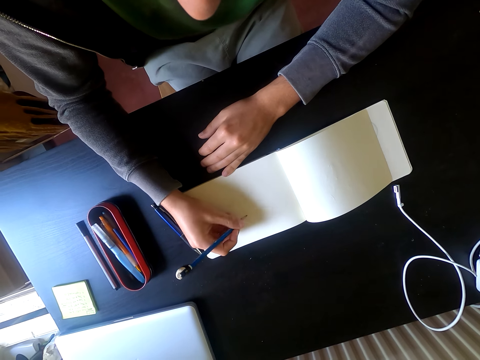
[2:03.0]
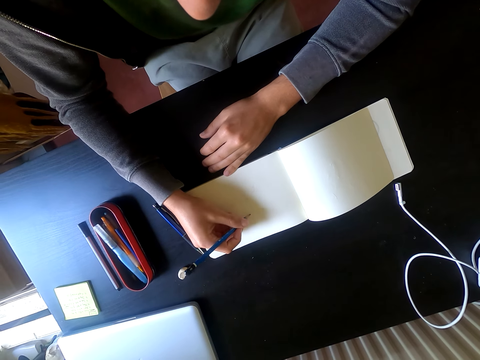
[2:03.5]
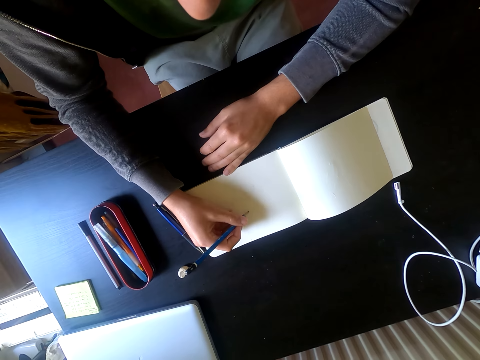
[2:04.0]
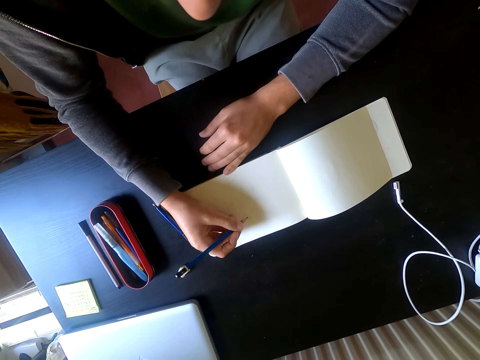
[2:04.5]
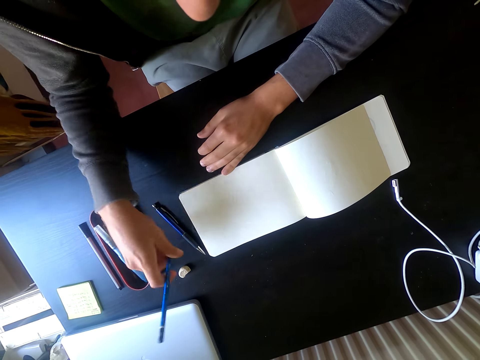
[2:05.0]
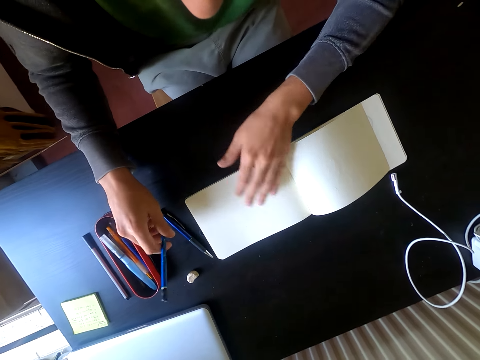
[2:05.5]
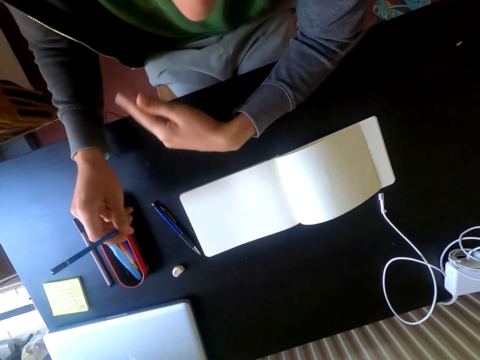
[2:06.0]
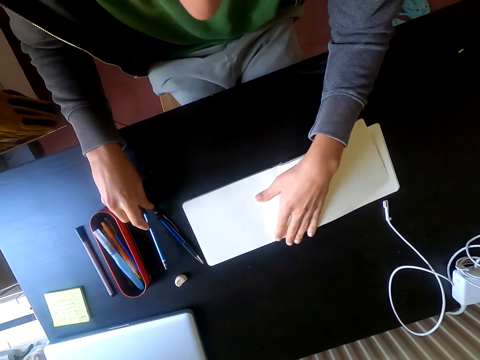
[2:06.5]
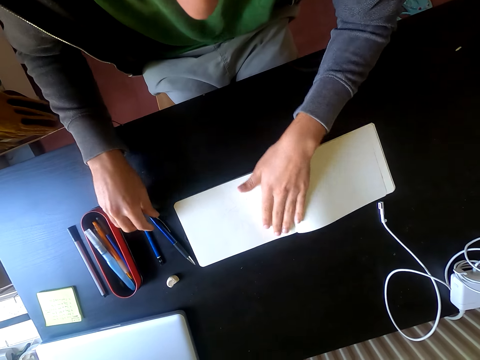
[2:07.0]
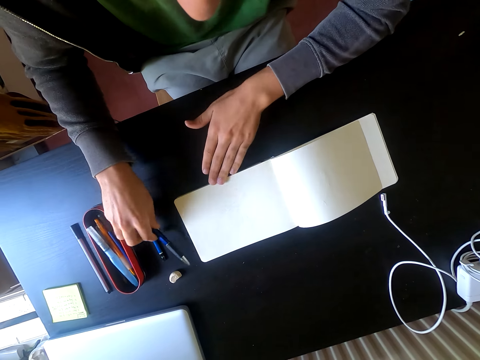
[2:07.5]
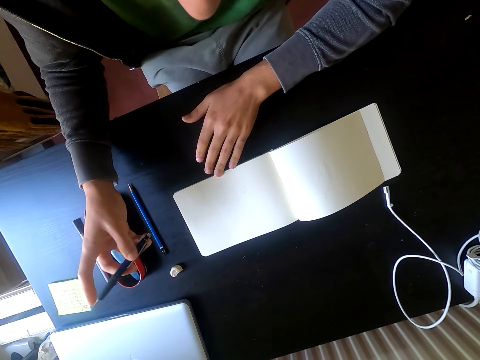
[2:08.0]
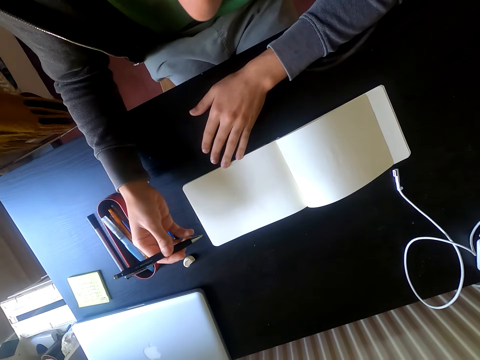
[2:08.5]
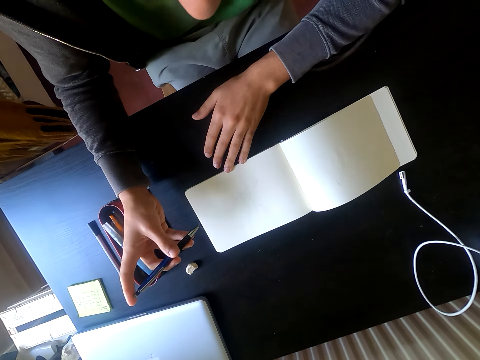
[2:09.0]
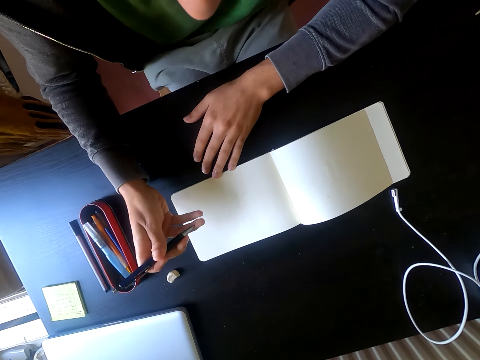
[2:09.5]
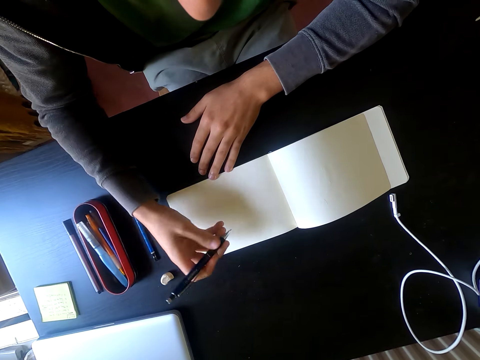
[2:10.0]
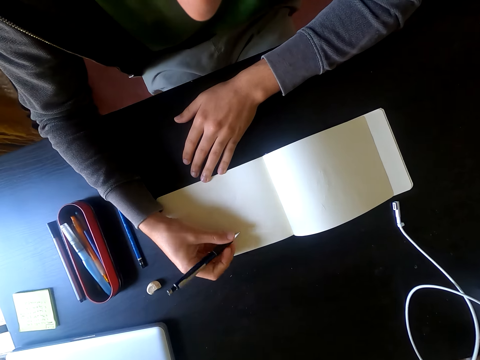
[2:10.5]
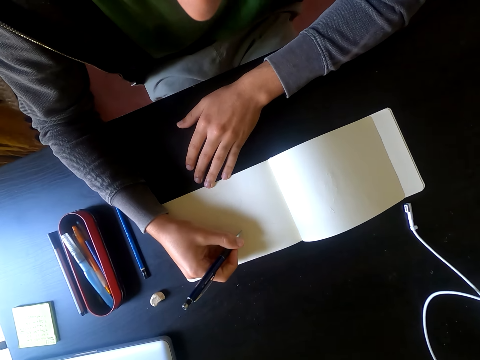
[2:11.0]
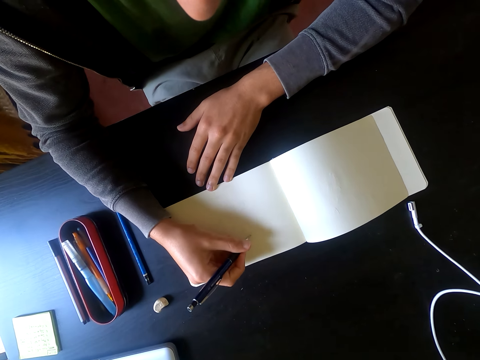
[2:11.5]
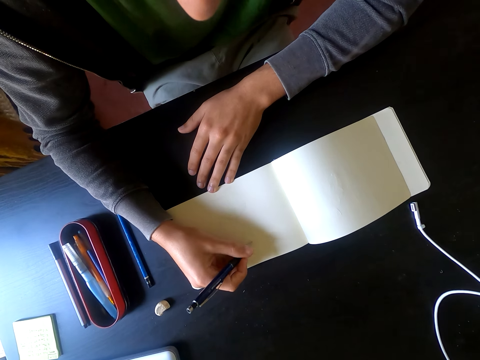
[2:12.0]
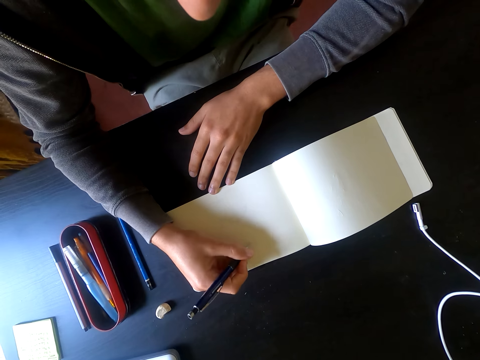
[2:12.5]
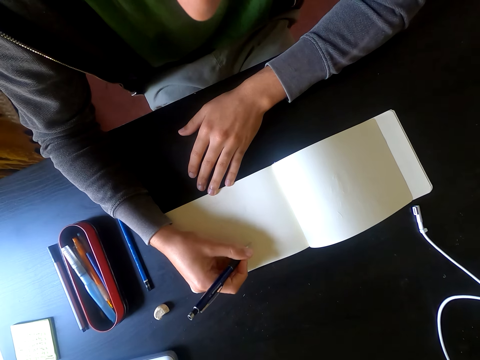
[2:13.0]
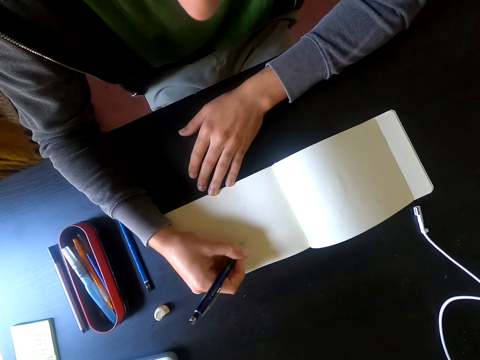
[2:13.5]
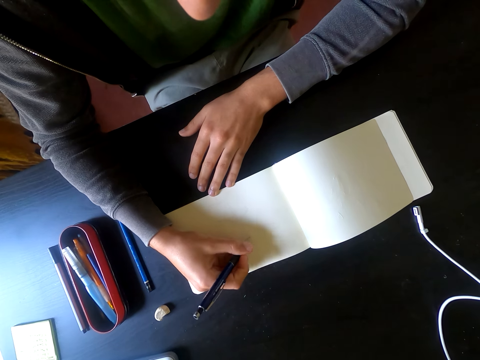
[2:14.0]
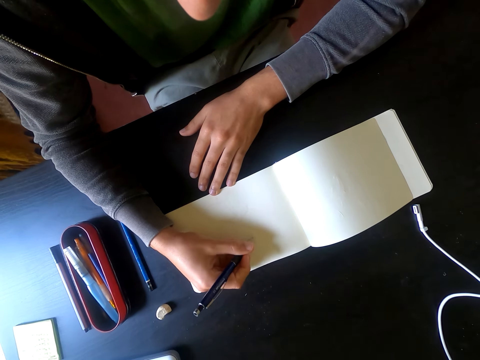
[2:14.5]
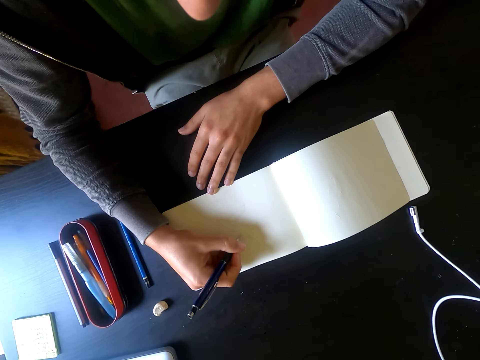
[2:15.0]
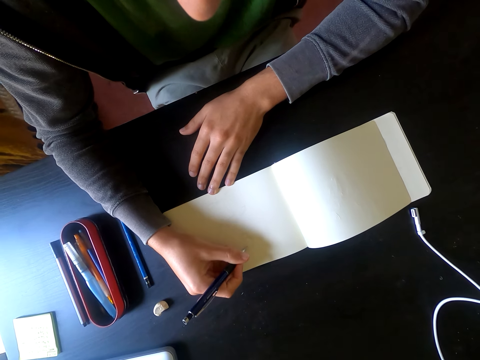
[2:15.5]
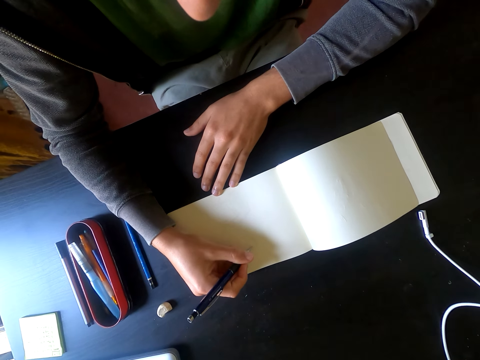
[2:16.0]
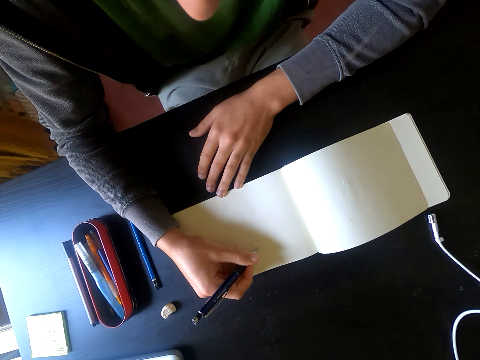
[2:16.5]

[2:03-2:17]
The camera wearer wipes on the drawing with his left hand. He puts a pencil on the table. He picks up a pen on the table. He holds the pencil with his right hand. He draws a picture on the piece of paper with the pen.

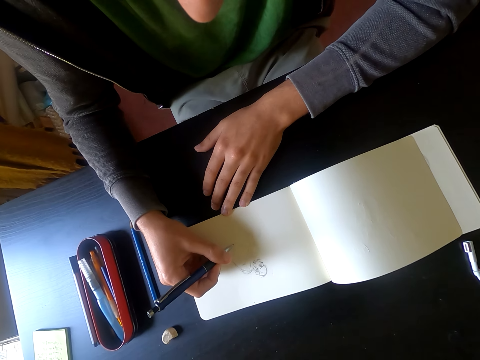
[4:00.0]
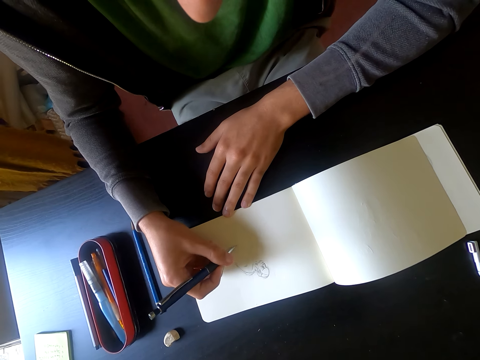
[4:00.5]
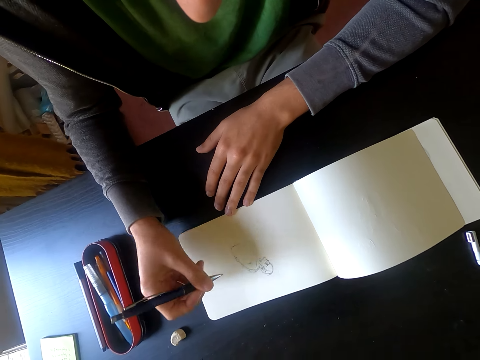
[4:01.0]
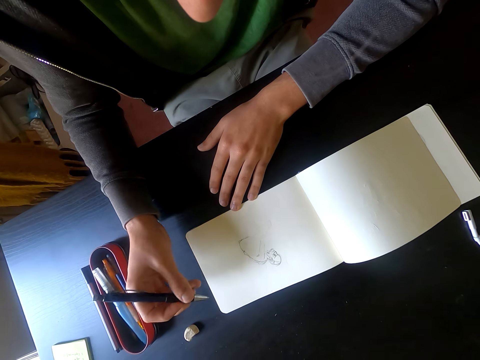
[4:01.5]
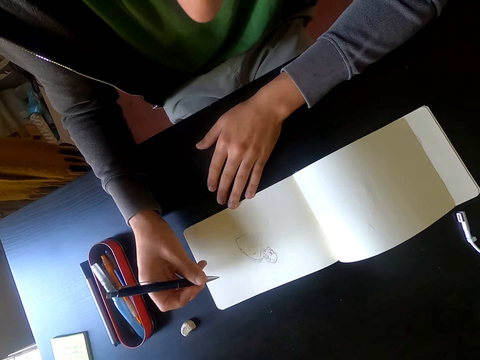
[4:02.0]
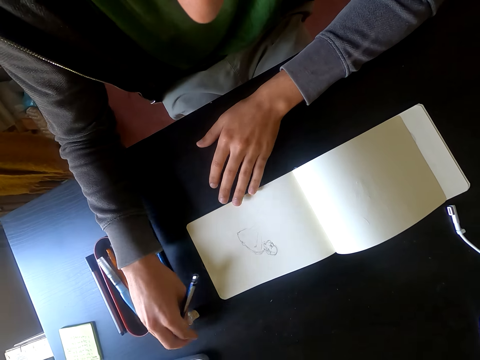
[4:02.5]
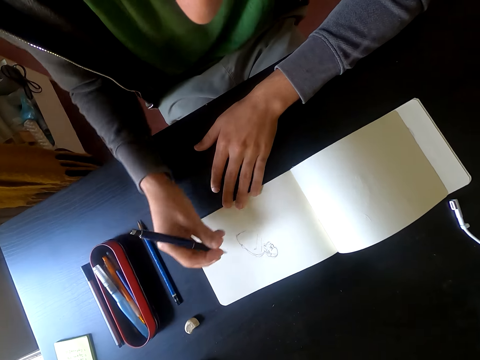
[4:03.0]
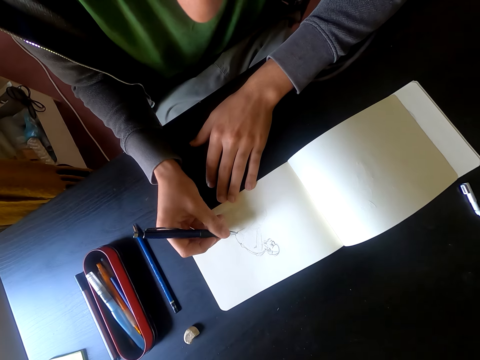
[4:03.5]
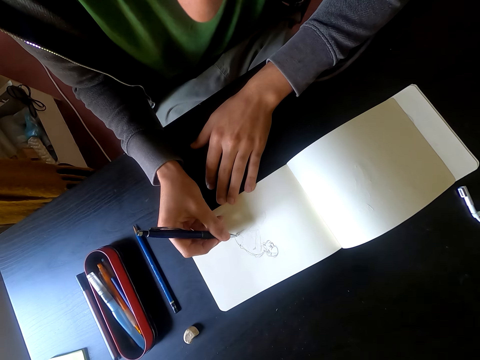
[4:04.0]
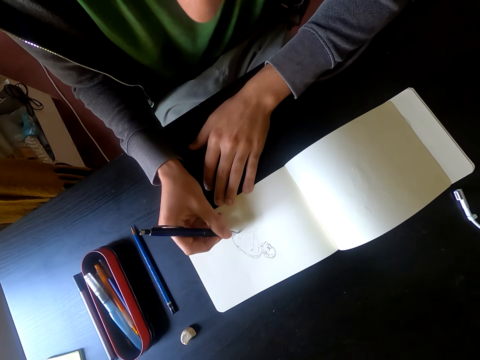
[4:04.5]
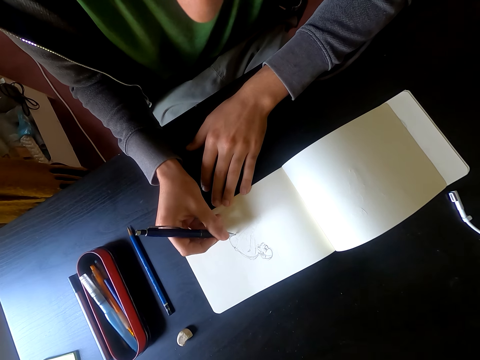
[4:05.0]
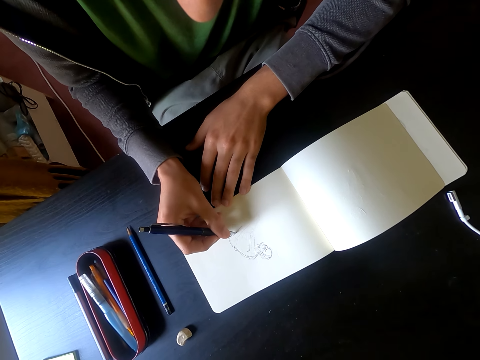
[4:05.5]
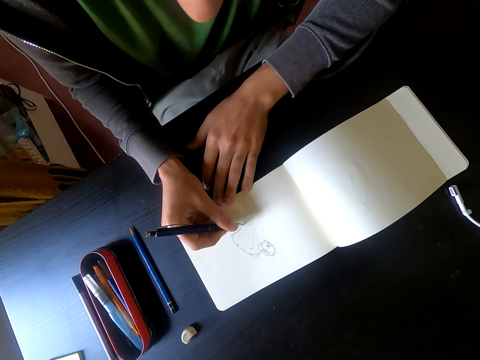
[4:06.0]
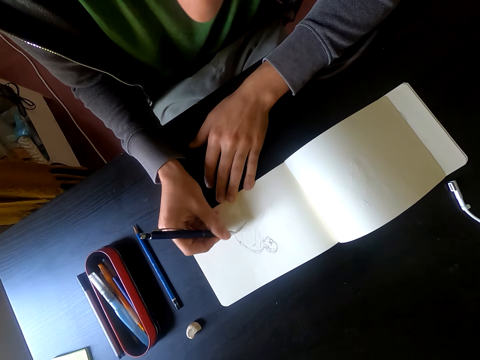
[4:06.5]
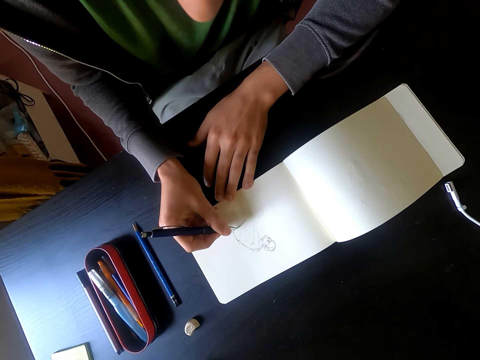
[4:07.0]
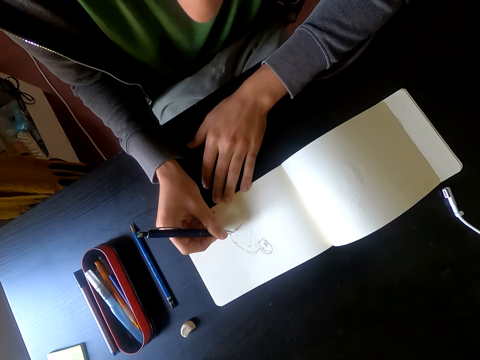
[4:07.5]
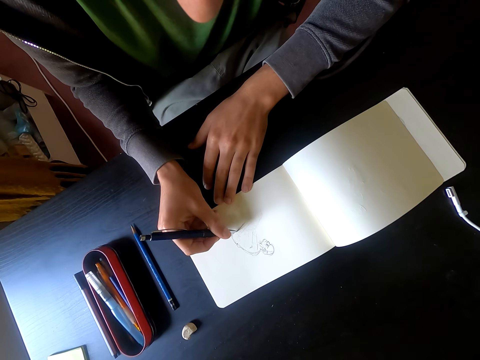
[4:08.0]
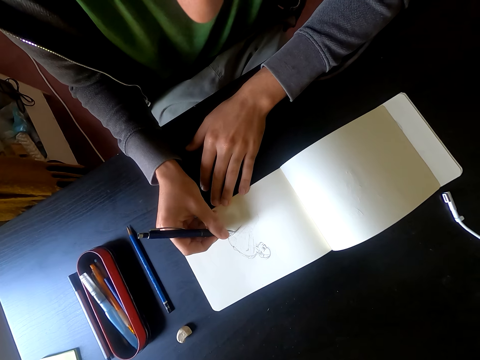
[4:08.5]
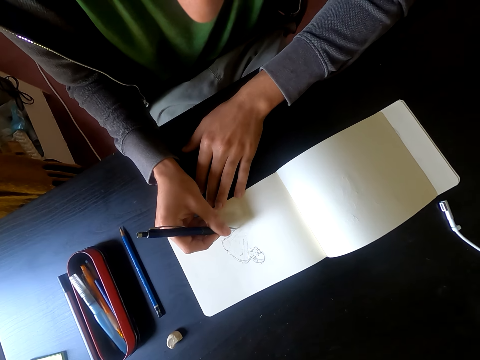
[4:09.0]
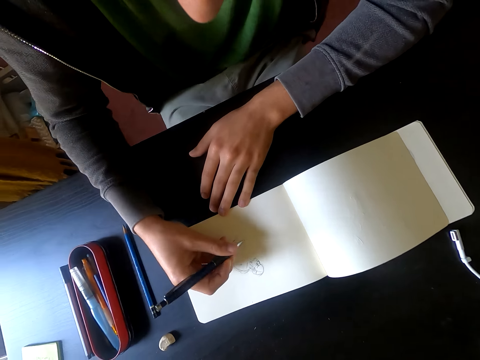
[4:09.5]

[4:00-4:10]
The camera wearer holds a pen with his right hand. He draws a picture on the piece of paper with the pen.

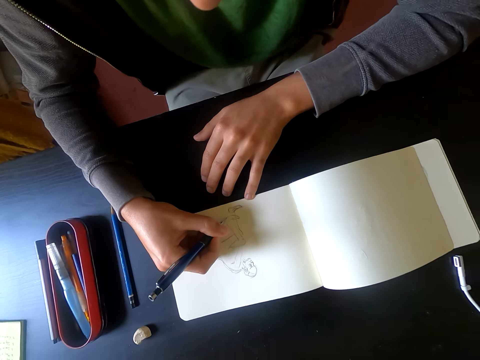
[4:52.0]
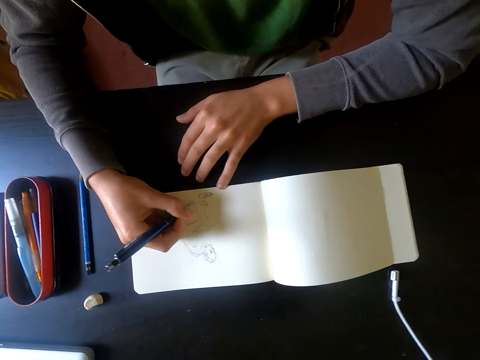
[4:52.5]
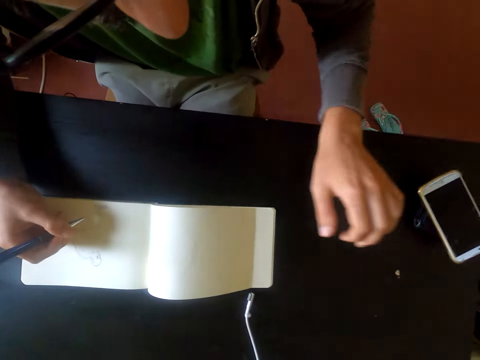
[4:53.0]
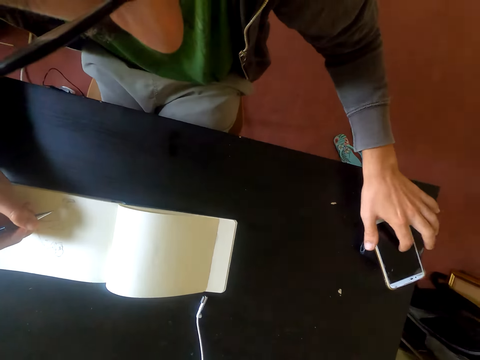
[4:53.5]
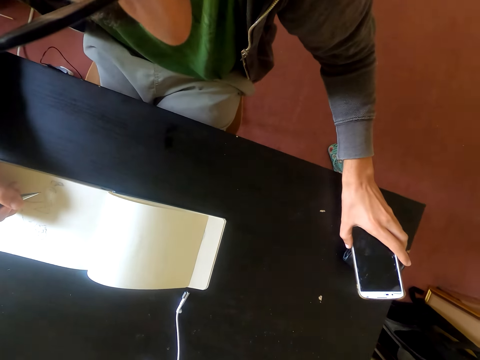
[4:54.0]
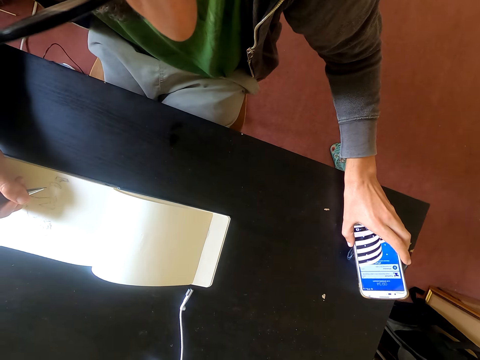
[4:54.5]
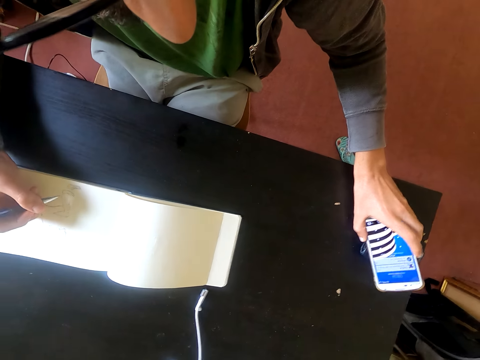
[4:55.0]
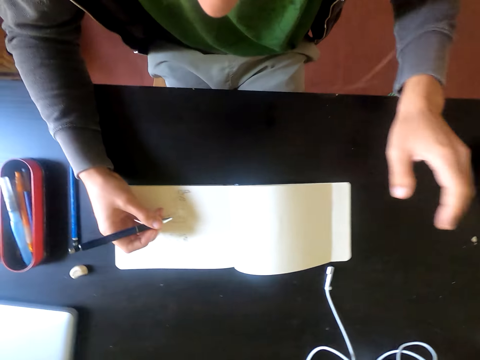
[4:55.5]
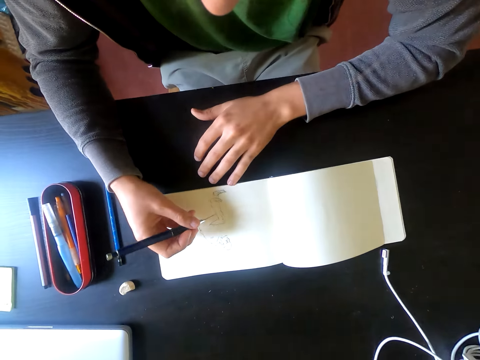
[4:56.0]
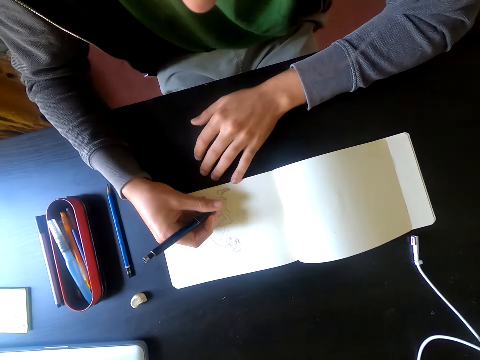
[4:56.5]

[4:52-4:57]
The camera wearer operates his phone on the table with his left hand.
